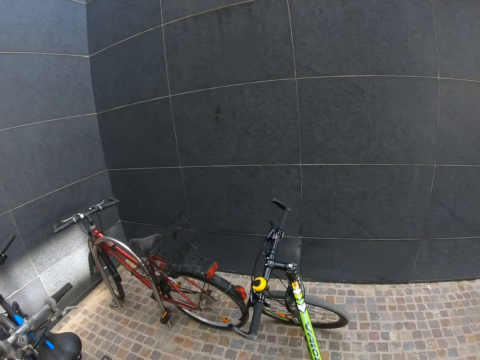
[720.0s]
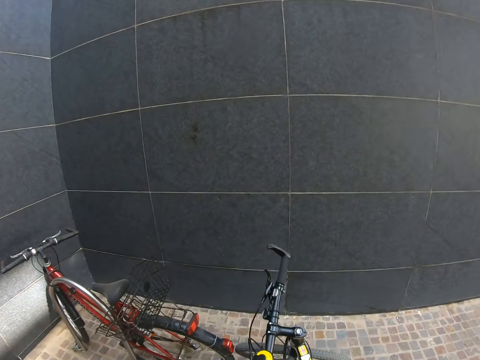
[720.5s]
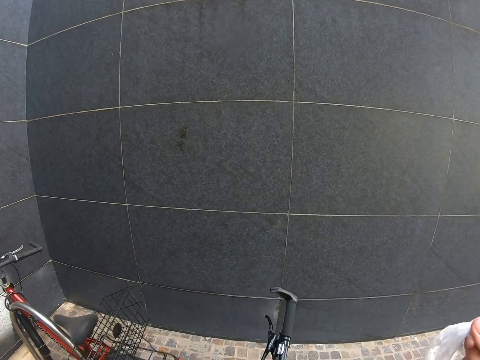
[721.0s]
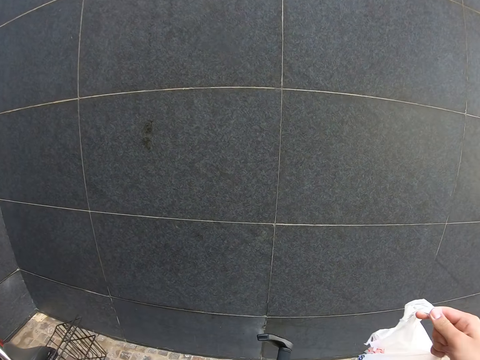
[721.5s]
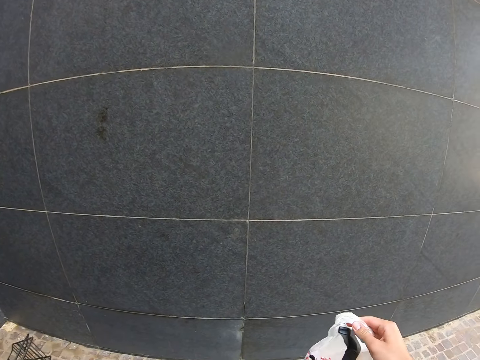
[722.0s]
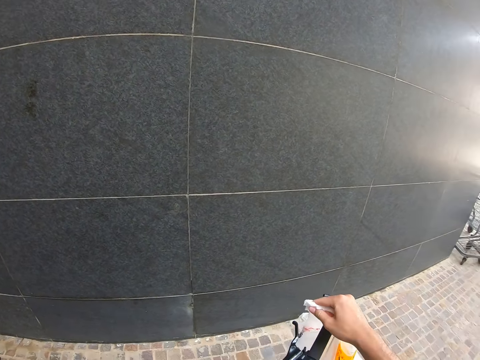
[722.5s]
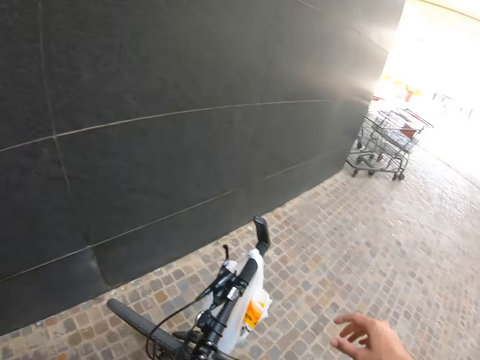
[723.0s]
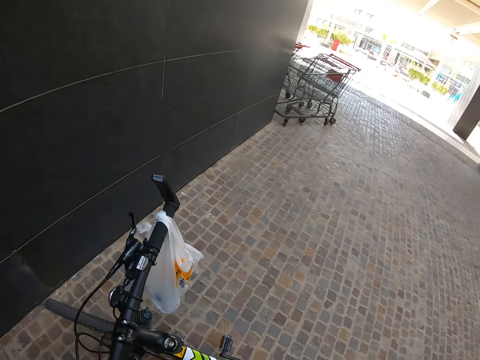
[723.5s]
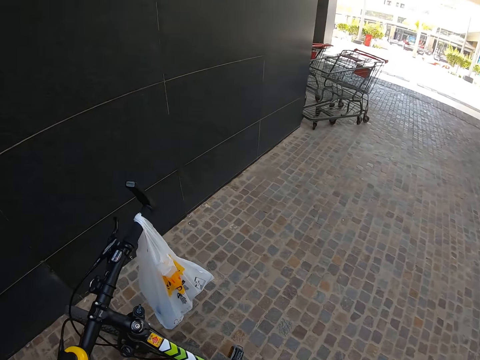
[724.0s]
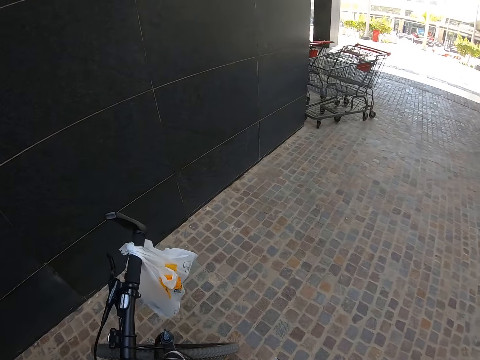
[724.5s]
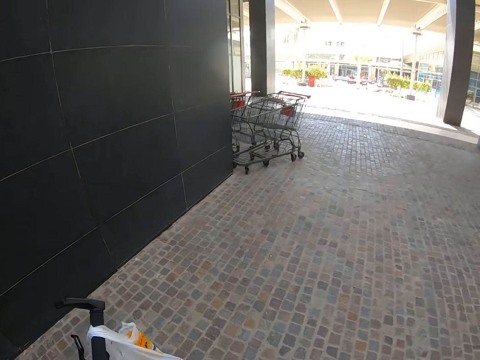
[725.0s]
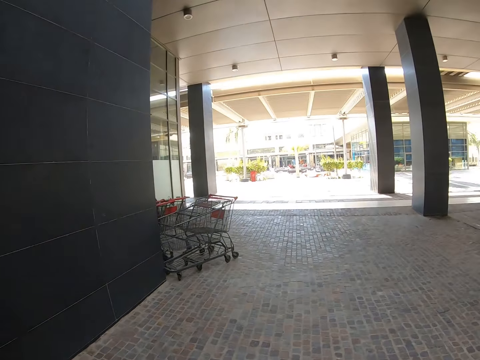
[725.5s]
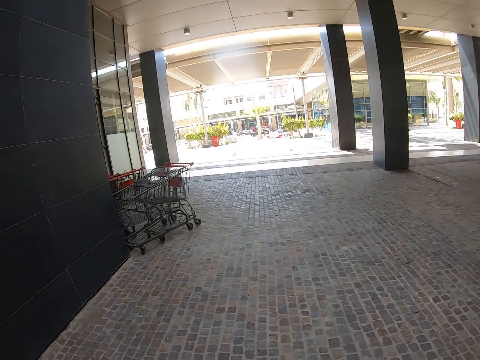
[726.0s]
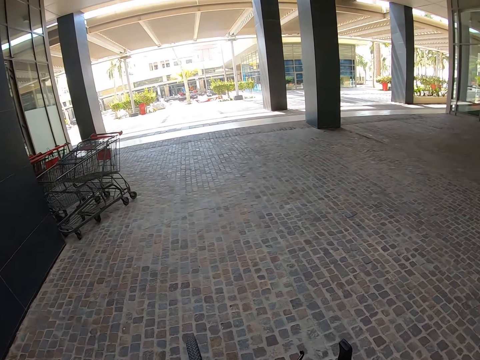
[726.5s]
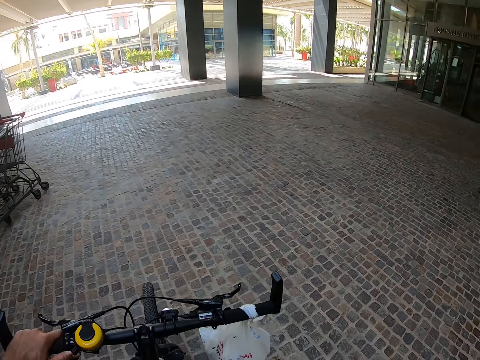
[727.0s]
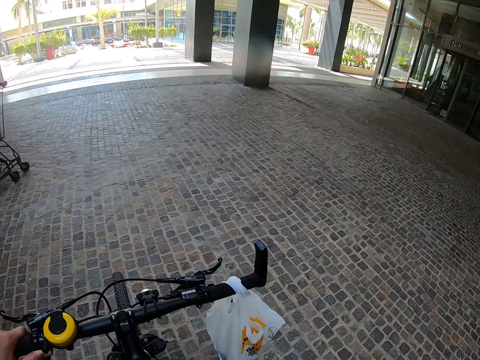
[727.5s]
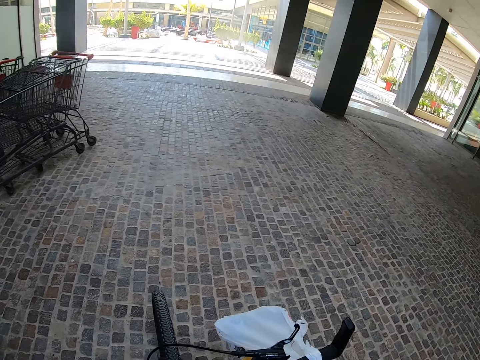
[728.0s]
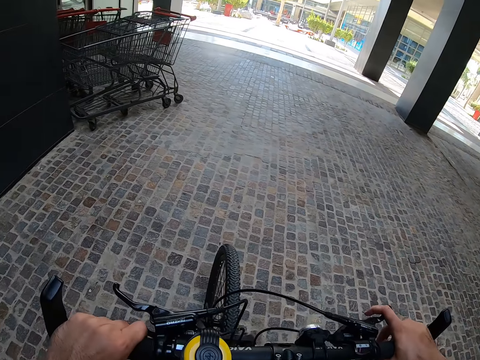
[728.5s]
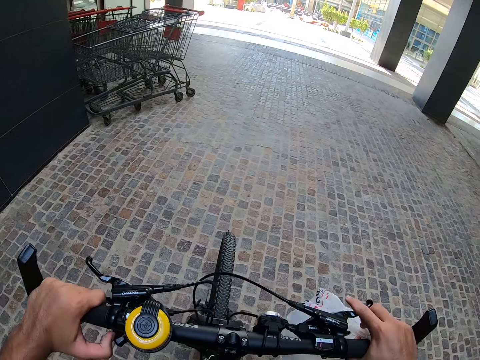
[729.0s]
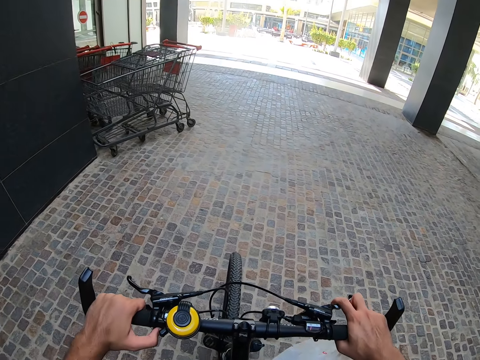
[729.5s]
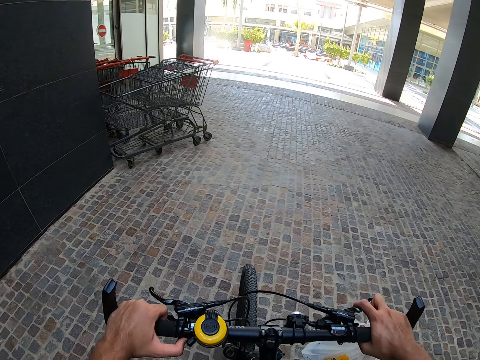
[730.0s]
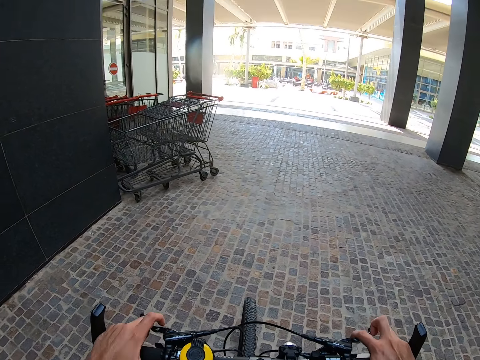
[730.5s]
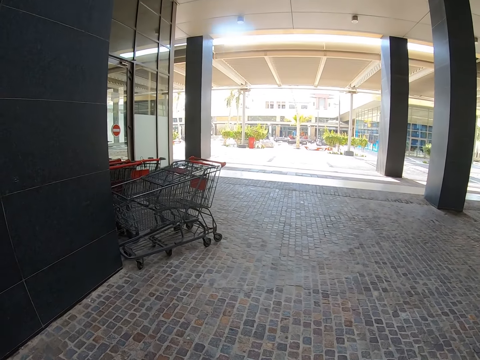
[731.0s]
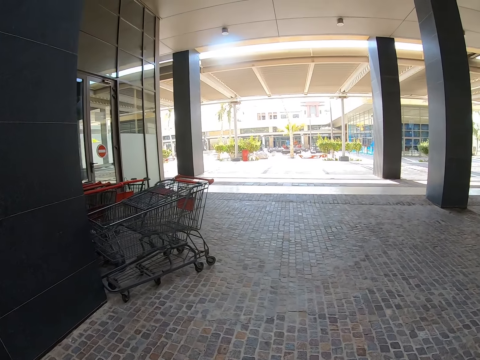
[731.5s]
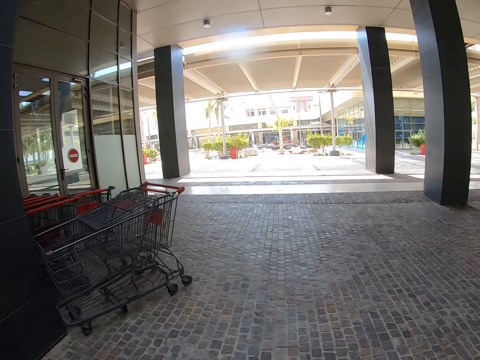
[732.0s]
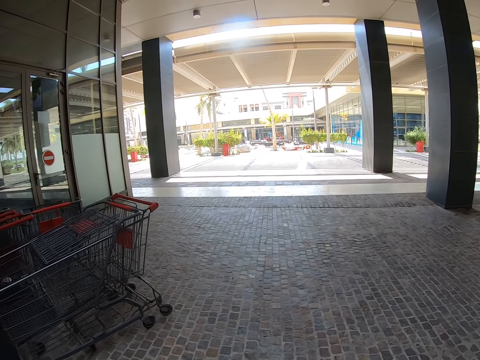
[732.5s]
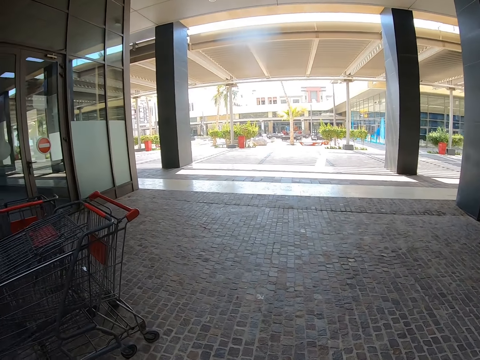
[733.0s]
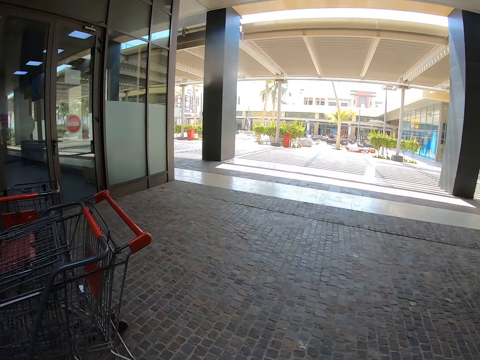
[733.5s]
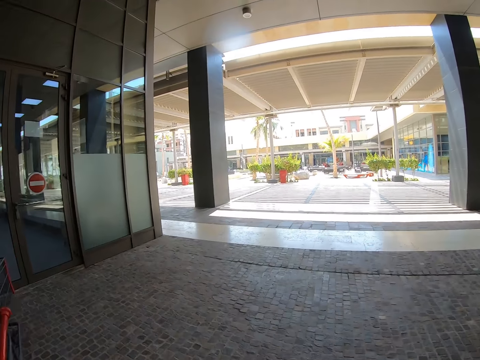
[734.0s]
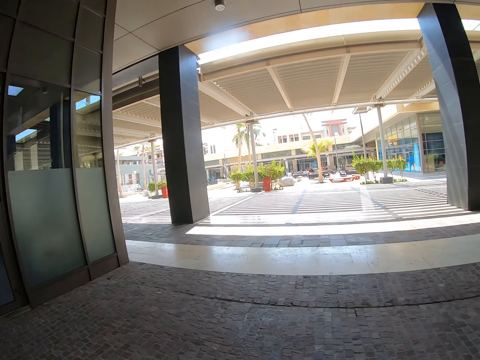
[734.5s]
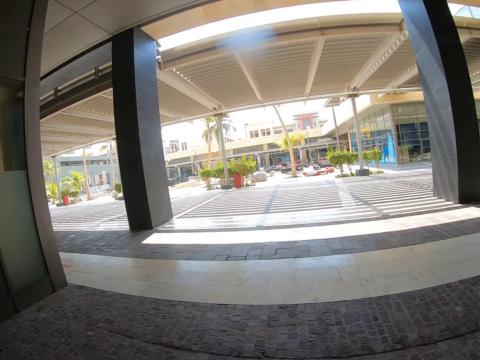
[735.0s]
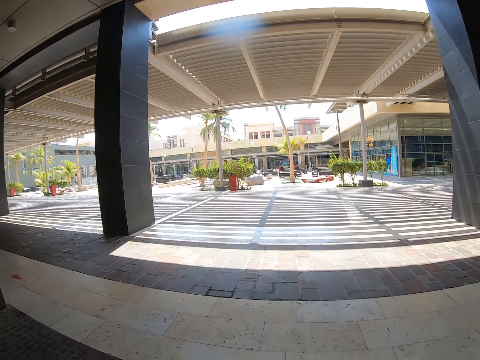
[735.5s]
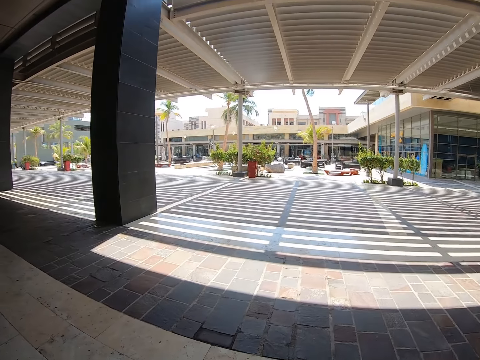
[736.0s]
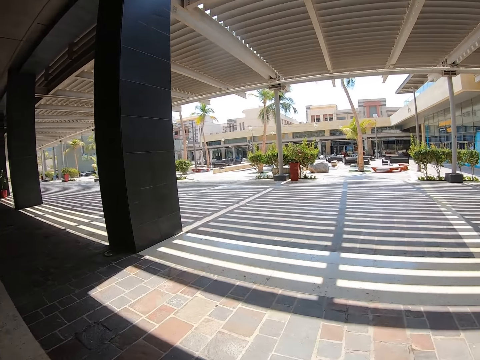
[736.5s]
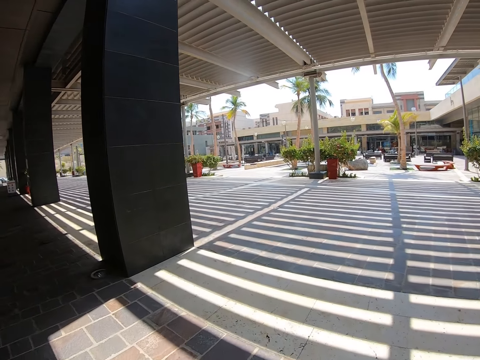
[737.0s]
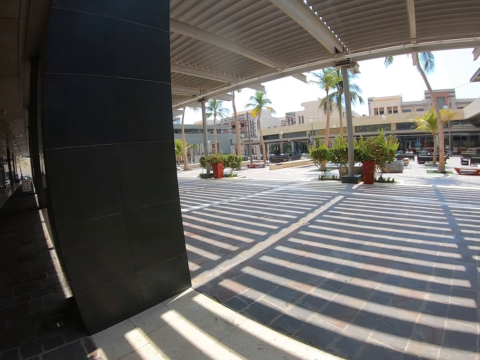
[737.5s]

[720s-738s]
The camera wearer places the plastic bag on the bike. He takes the bicycle. He gets on his bike. He rides the bicycle away.

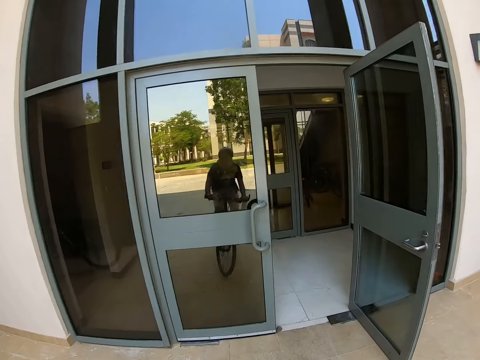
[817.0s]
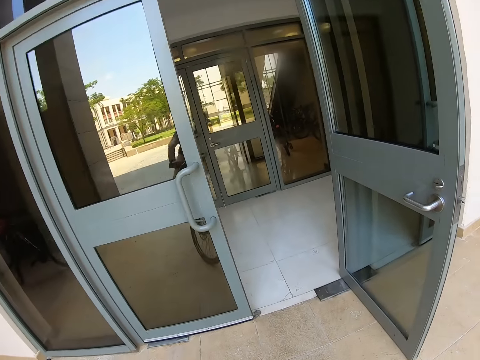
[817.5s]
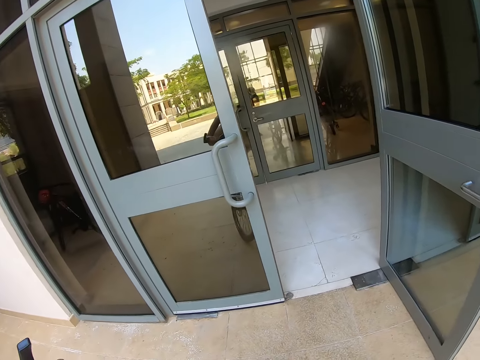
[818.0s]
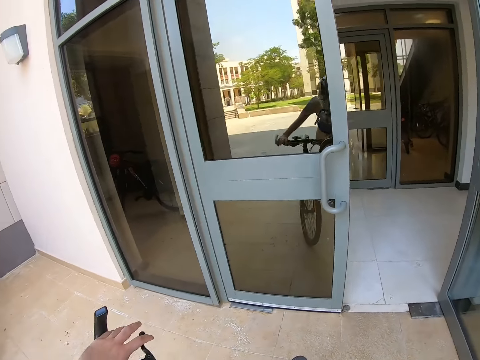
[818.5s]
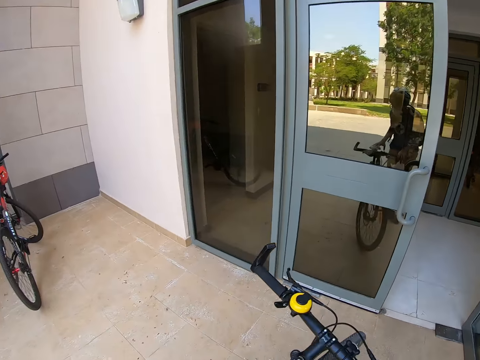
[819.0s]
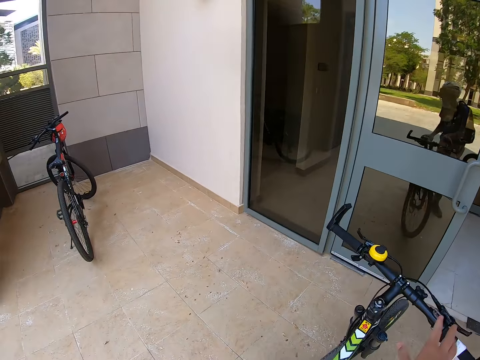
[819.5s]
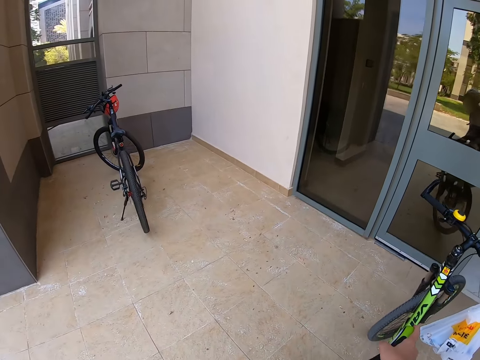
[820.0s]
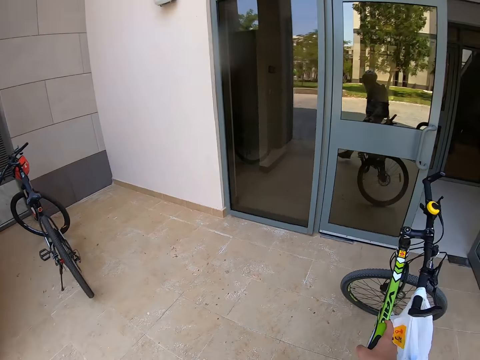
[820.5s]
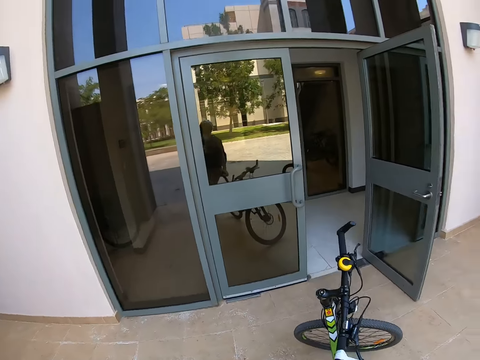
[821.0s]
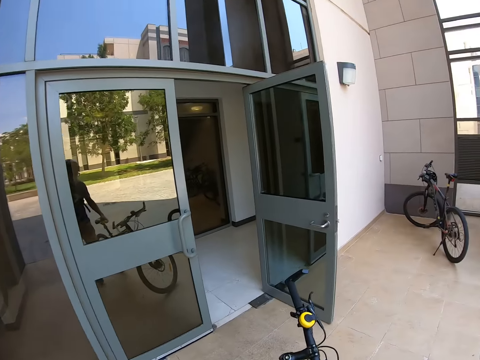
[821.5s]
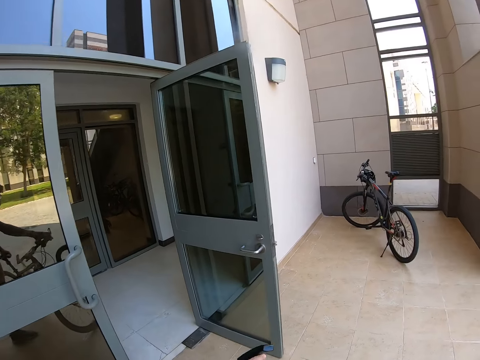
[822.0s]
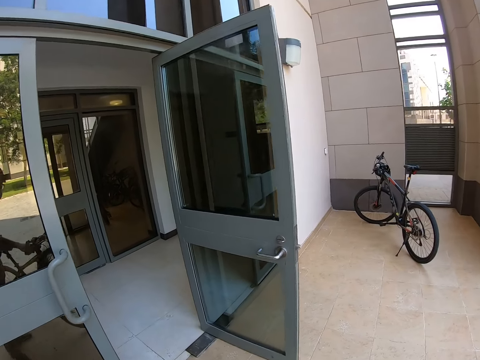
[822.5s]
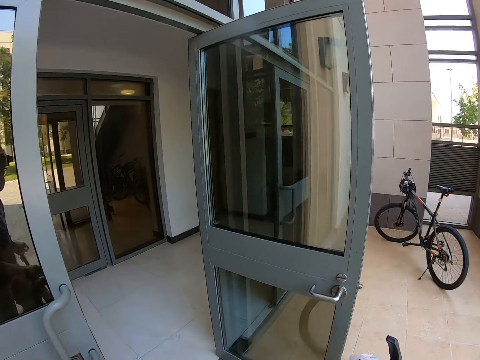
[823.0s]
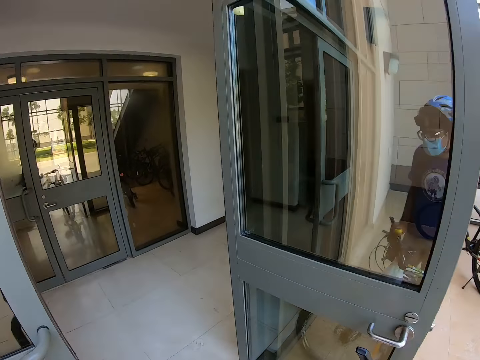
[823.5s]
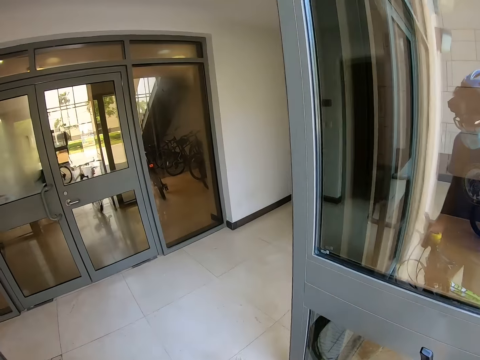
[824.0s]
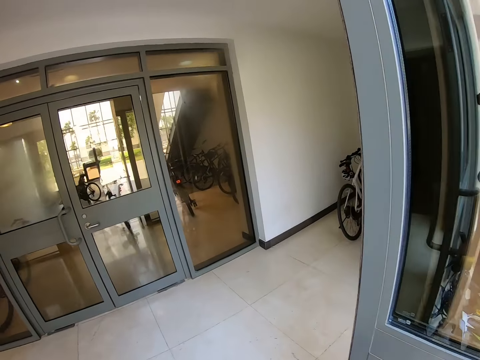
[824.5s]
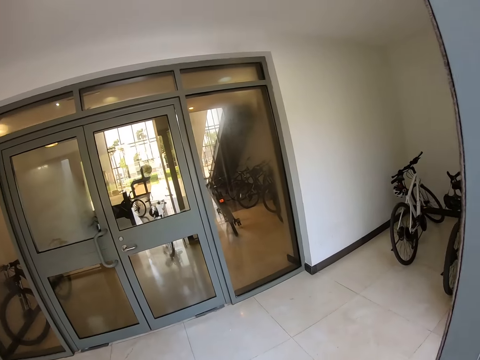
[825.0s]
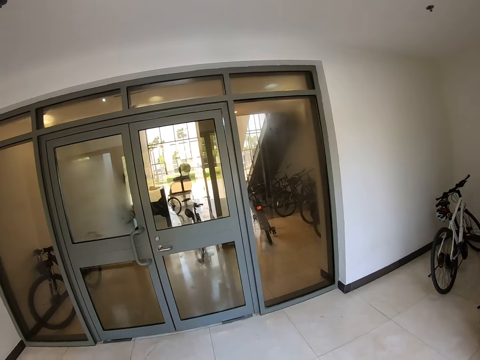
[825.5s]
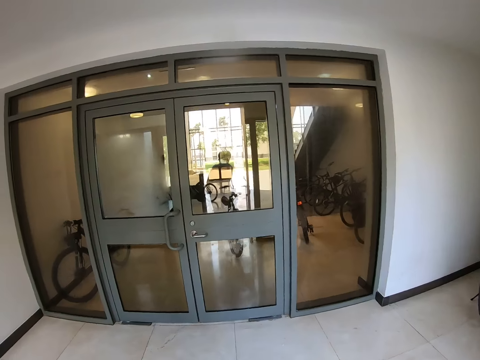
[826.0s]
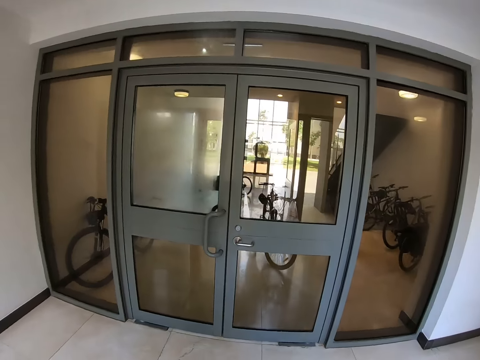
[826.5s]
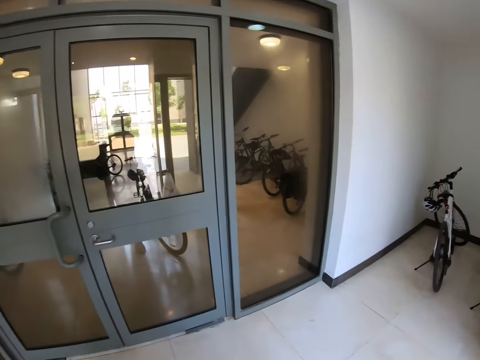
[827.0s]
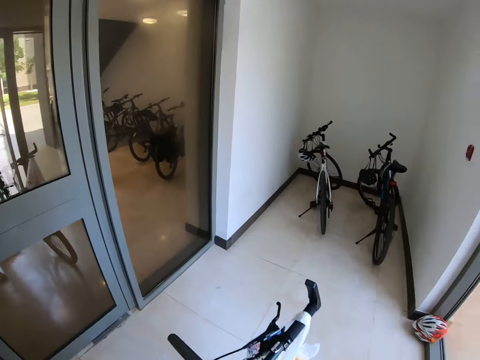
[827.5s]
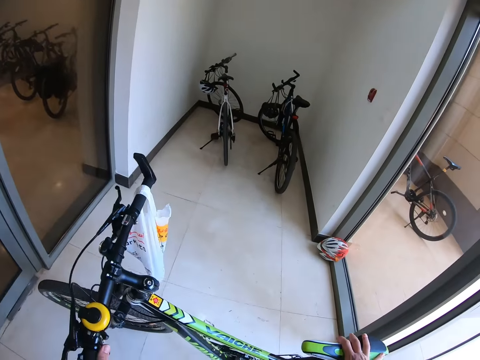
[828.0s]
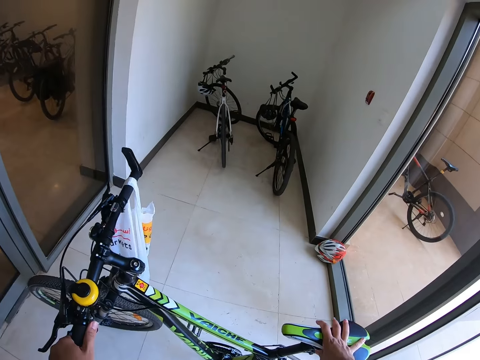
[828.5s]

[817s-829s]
The camera wearer alights from the bike.
